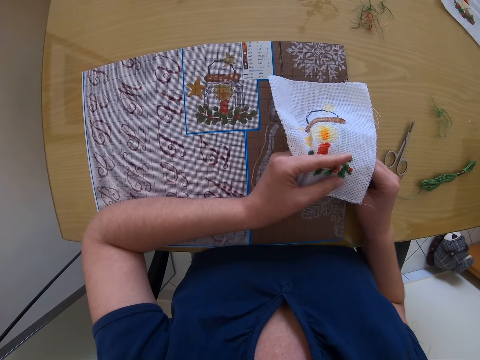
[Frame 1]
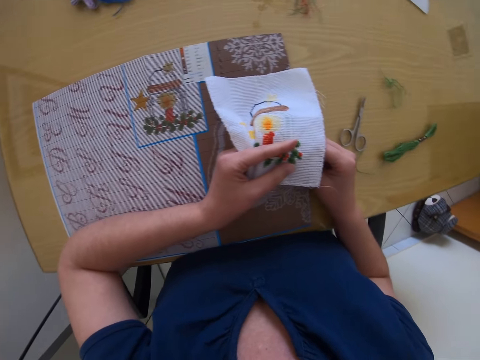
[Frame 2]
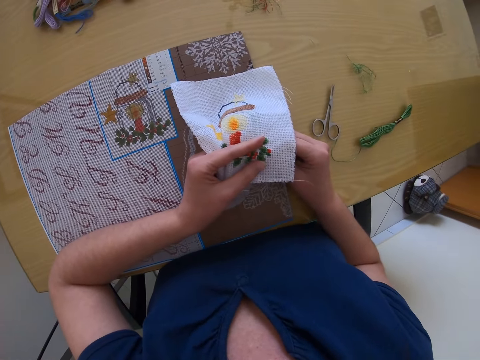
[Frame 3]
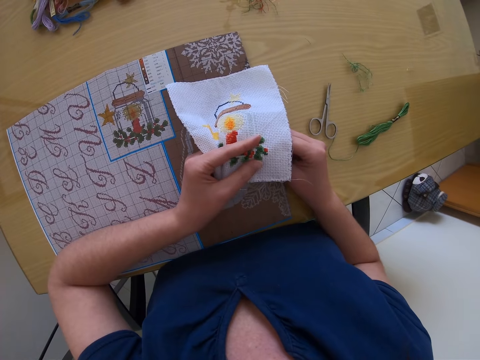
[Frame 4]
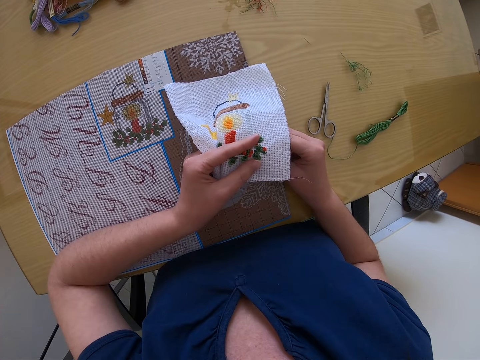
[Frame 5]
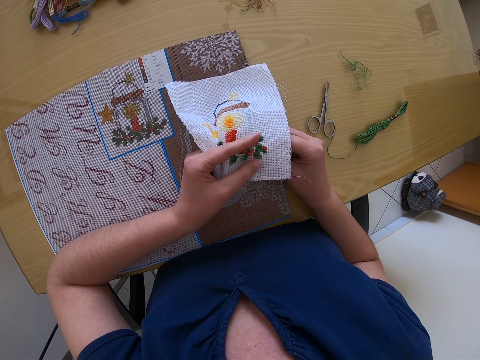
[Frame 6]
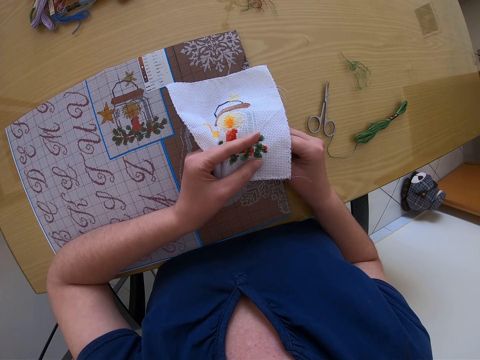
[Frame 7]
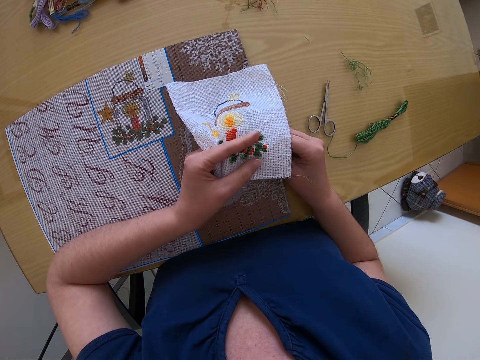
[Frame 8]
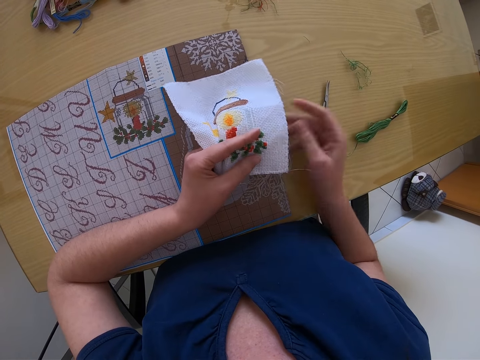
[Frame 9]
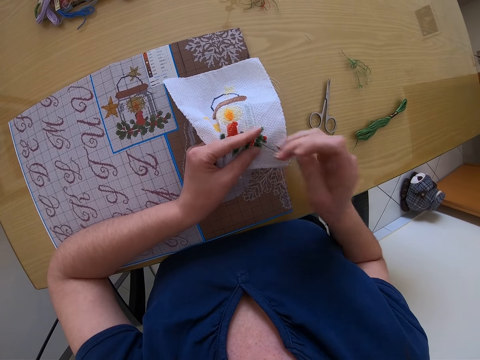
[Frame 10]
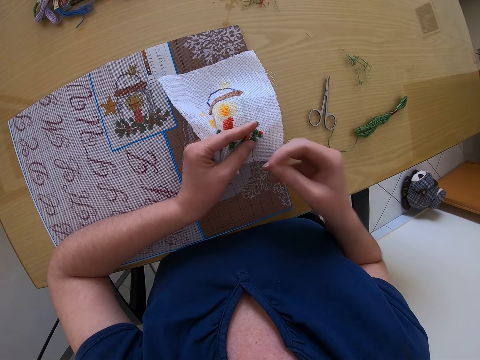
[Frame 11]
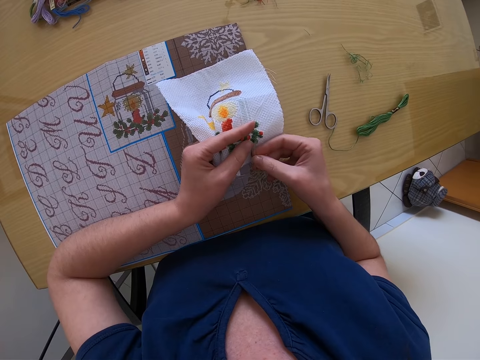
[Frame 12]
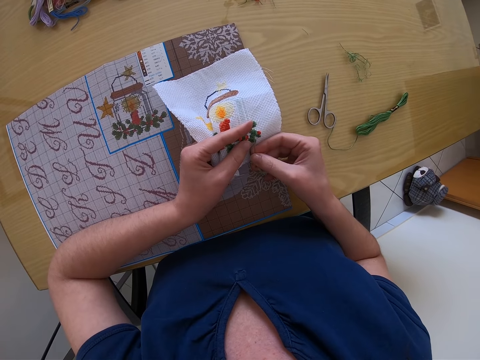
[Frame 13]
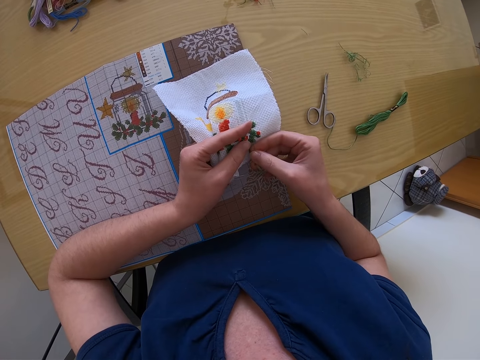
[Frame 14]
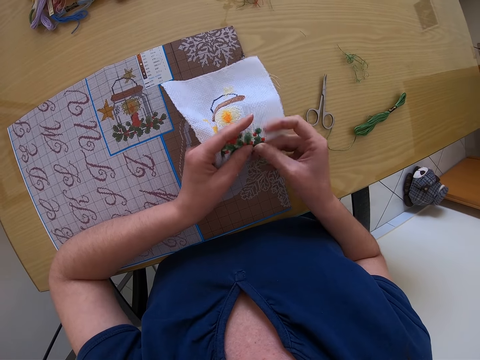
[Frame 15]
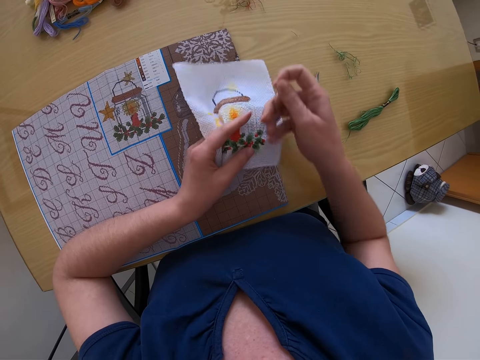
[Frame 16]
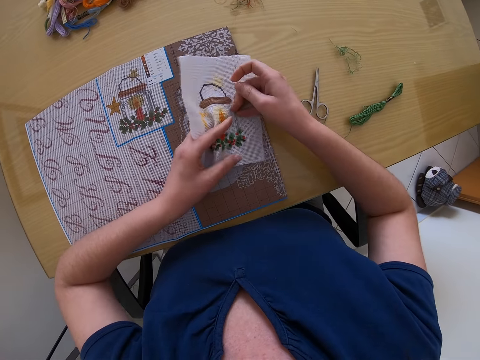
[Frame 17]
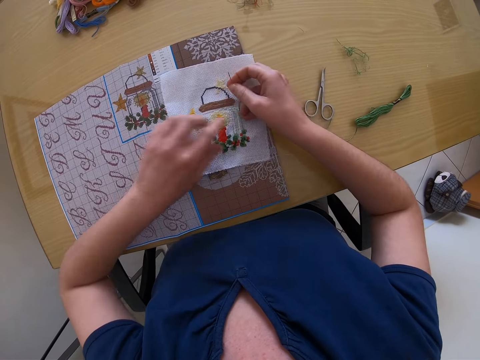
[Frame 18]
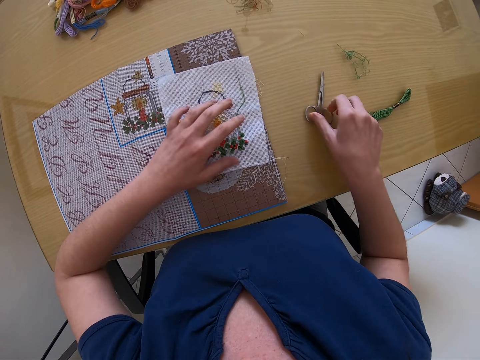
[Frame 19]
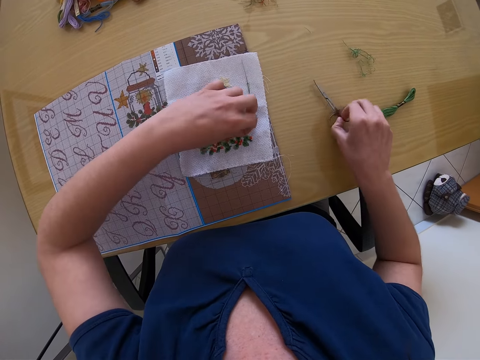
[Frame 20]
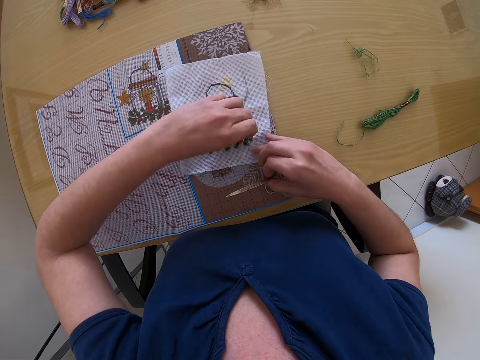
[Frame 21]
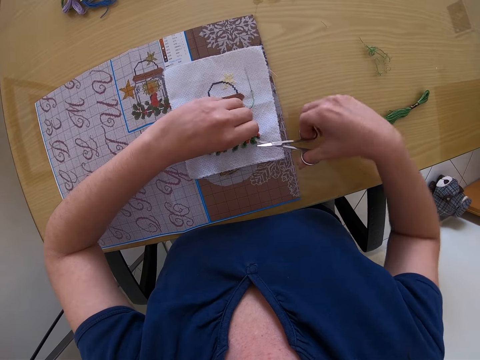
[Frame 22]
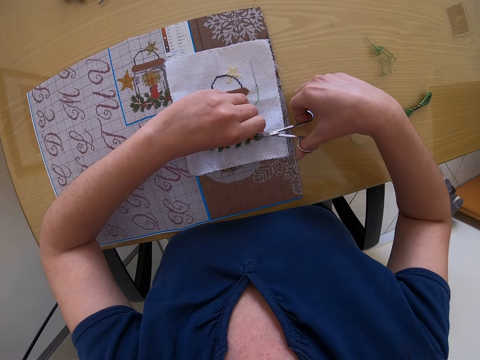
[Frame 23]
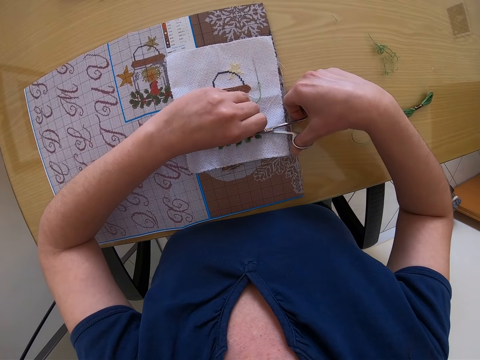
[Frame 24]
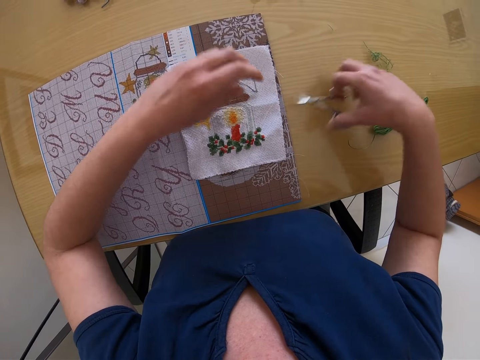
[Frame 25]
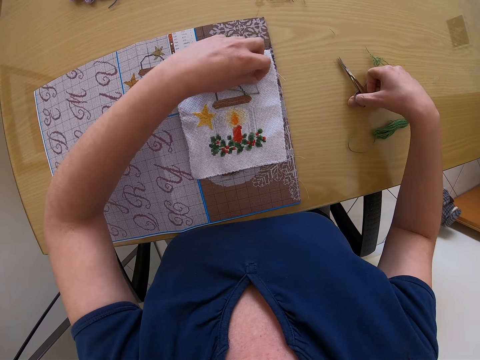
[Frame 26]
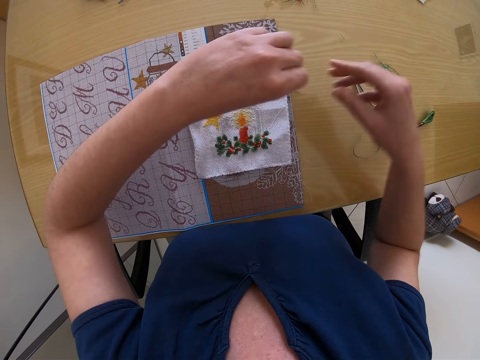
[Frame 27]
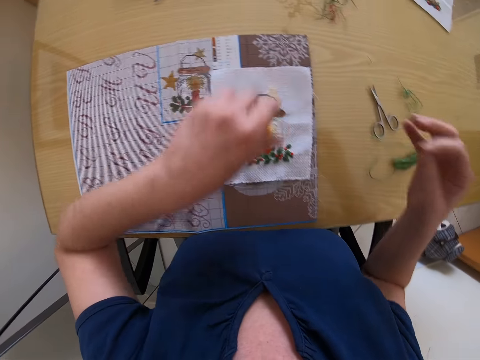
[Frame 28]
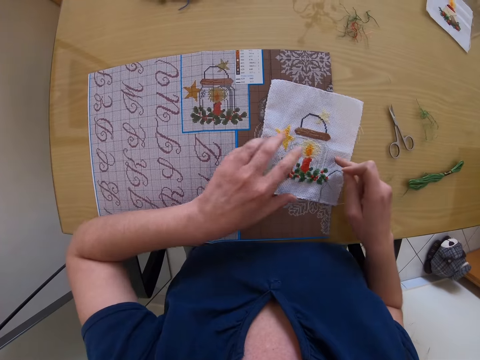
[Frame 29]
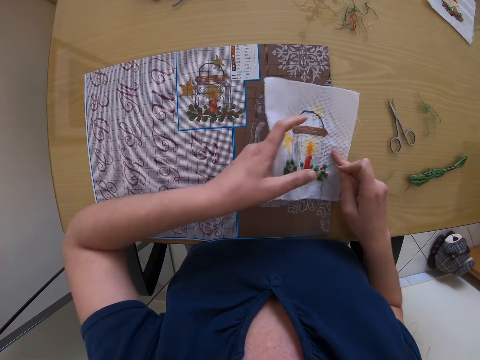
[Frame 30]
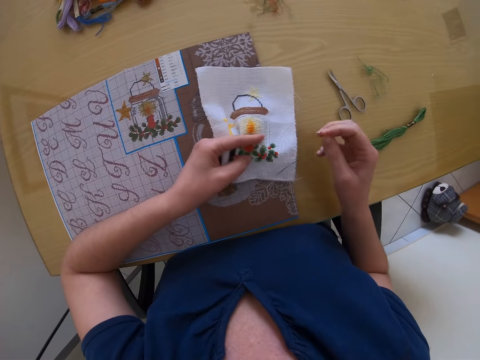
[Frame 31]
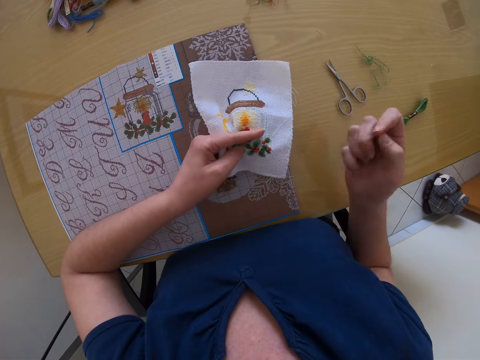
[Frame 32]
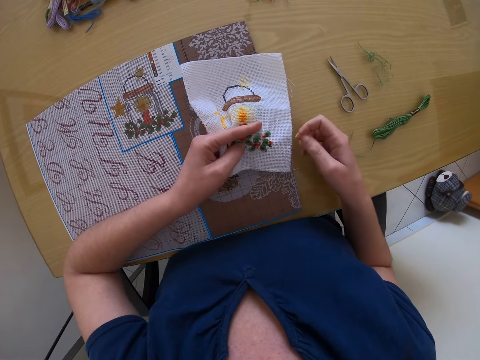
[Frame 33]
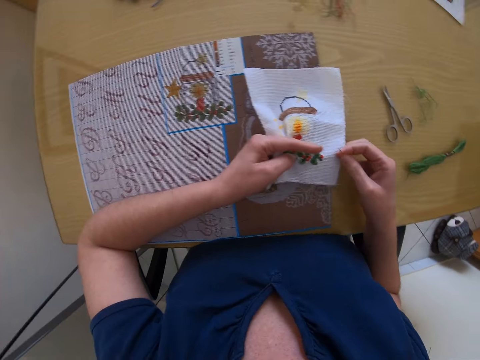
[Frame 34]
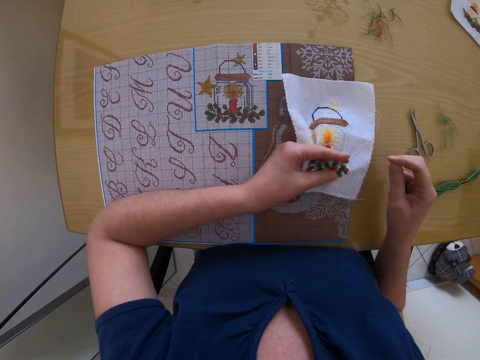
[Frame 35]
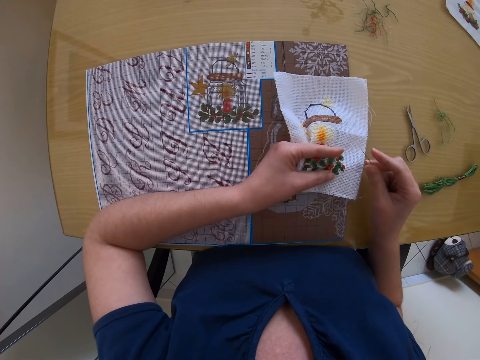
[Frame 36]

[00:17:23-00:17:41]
The camera wearer stitches. She places the piece of cloth or mat on the table with her left hand. She picks up the scissors from the table with her right hand. She cuts the thread with the scissors in her right hand. She picks up the needle from the table with her left hand. She drops the scissors on the table with her right hand. She picks up the piece of cloth from the table with her left hand.

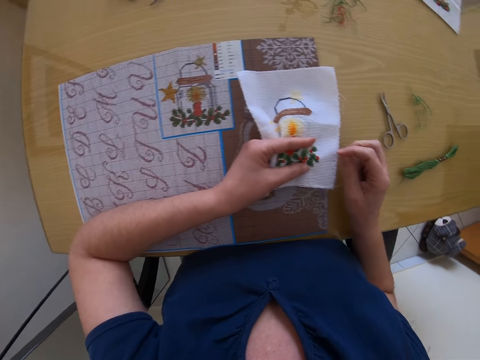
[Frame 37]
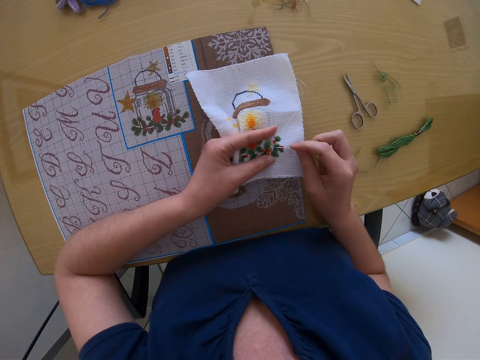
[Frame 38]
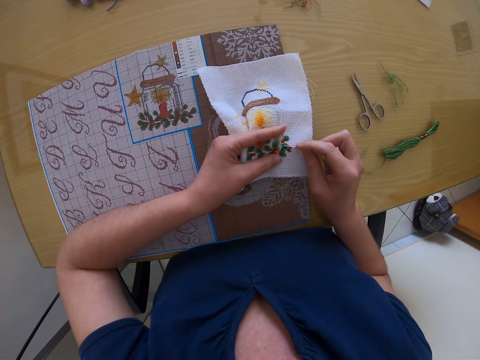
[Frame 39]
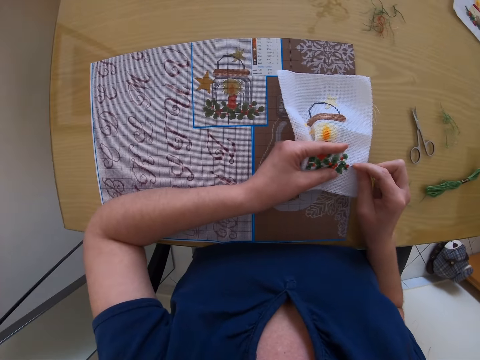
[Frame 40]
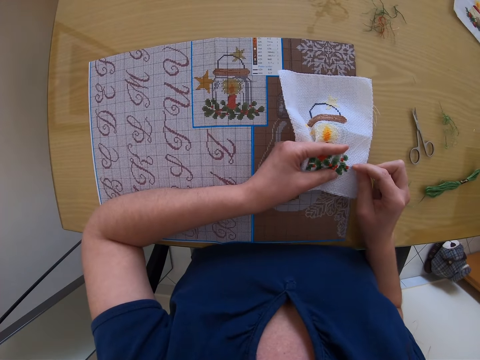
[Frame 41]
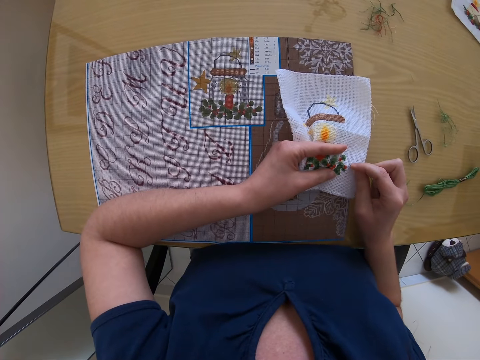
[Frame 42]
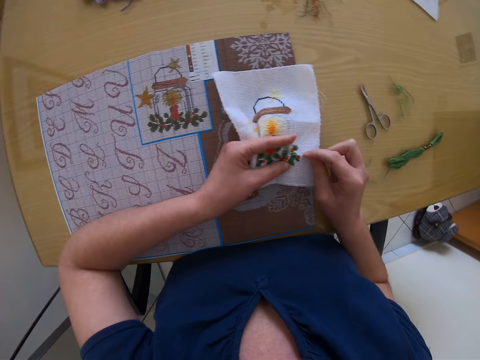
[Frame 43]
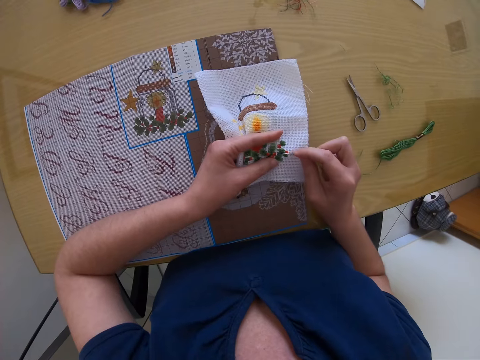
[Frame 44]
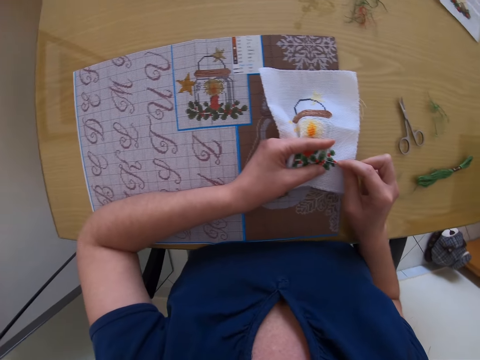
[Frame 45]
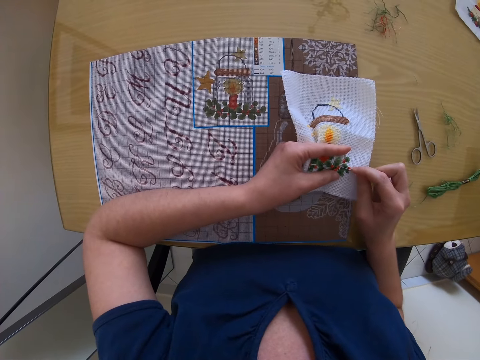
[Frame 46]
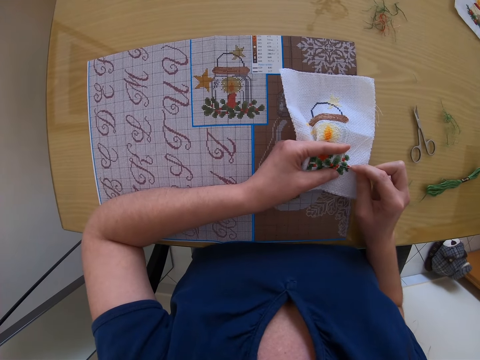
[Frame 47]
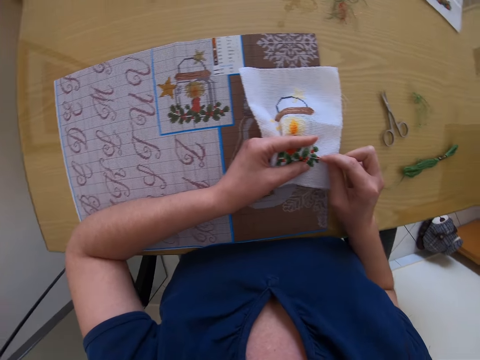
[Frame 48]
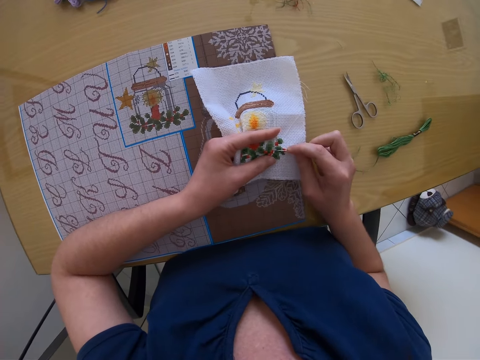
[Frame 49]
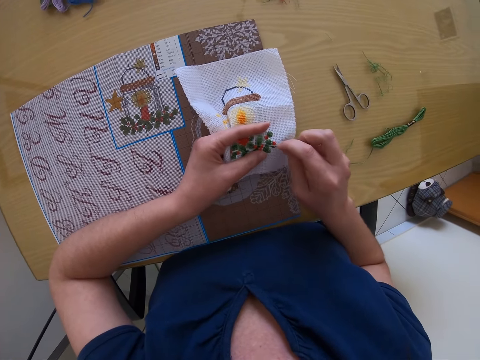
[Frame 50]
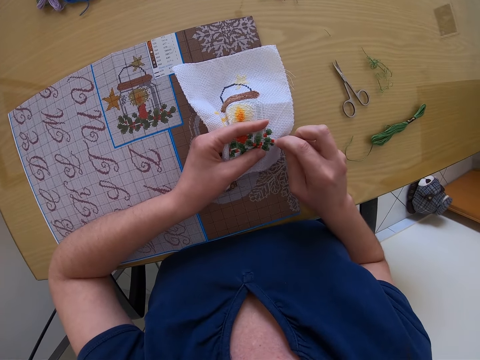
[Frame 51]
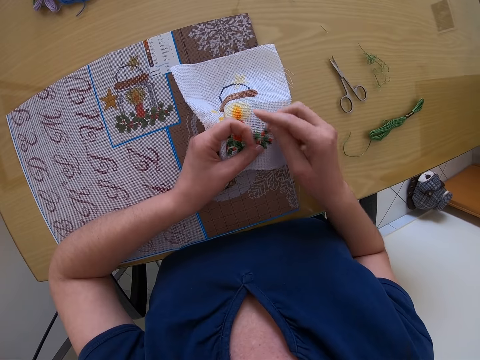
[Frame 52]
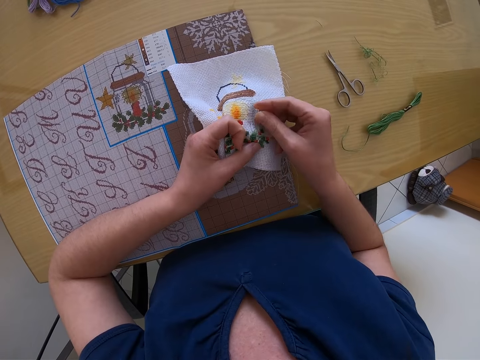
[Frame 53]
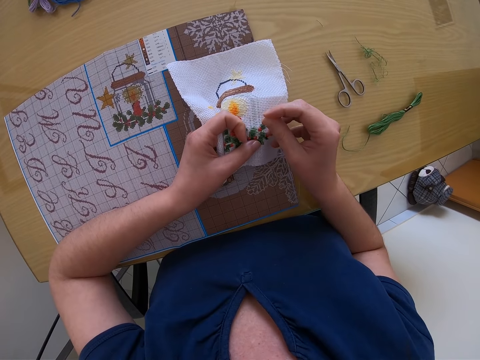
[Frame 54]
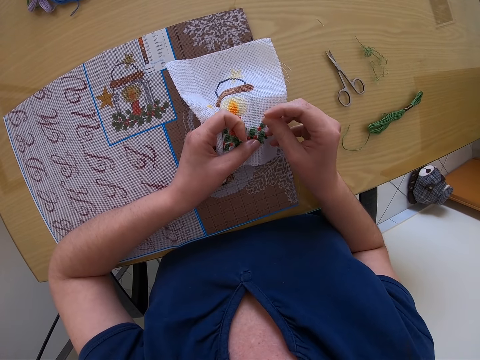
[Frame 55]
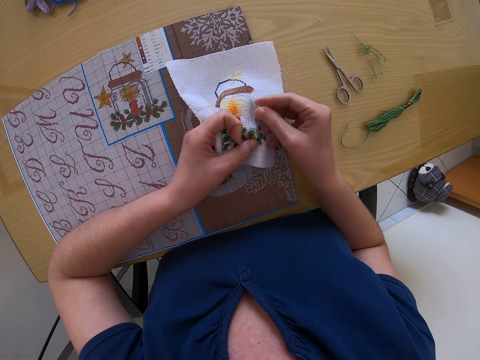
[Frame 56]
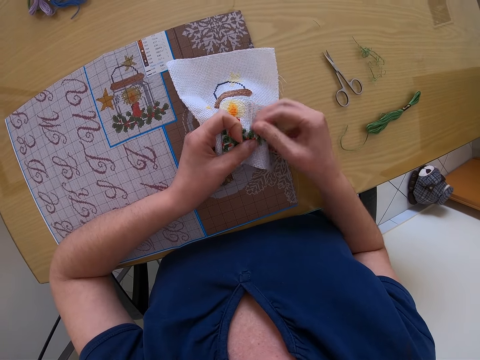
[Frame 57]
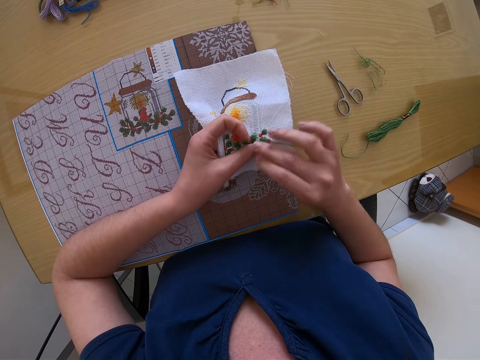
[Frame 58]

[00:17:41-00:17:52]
The camera wearer points at the mat with the needle. She stitches on the piece of cloth in her left hand with the needle and thread in her right hand.
